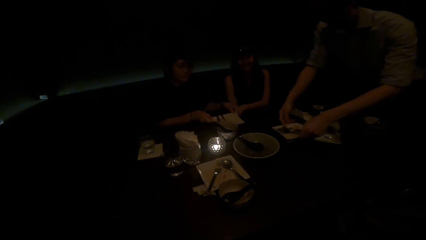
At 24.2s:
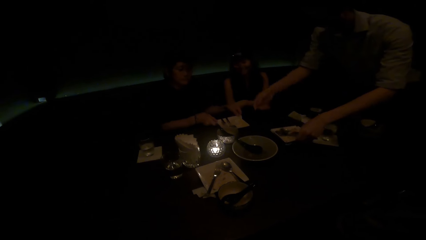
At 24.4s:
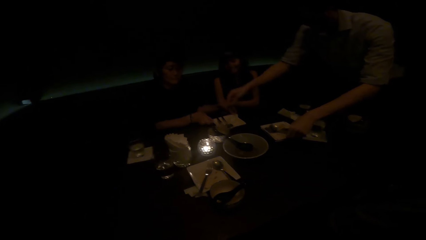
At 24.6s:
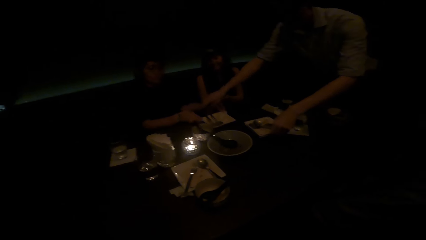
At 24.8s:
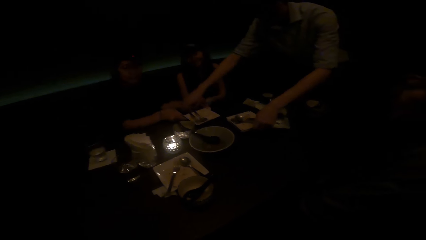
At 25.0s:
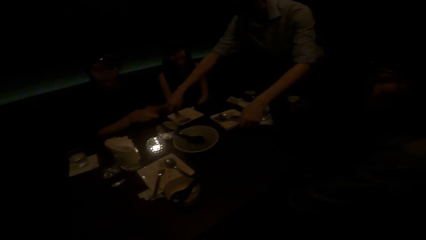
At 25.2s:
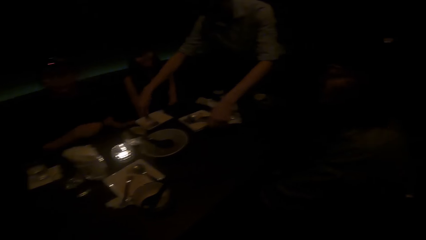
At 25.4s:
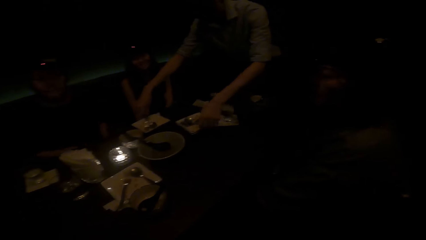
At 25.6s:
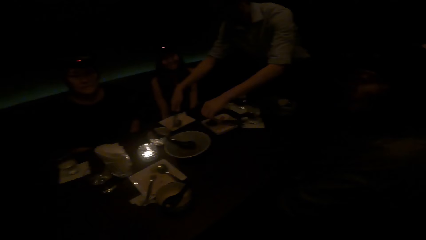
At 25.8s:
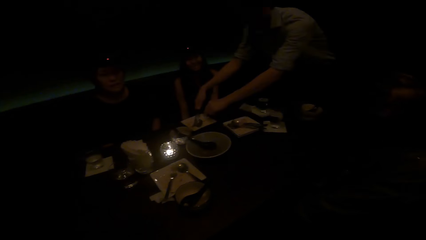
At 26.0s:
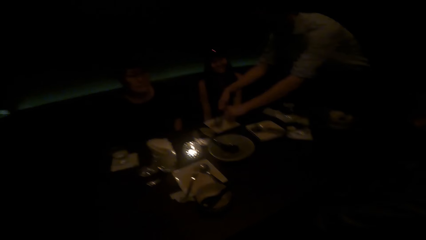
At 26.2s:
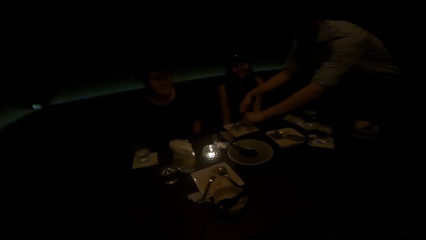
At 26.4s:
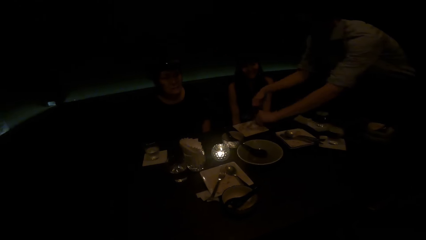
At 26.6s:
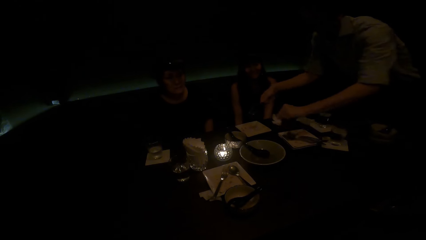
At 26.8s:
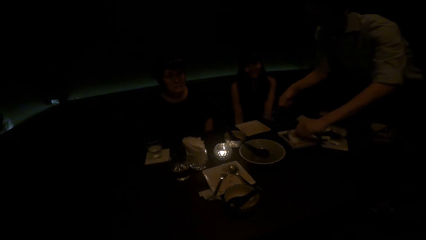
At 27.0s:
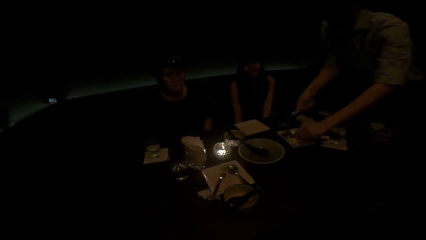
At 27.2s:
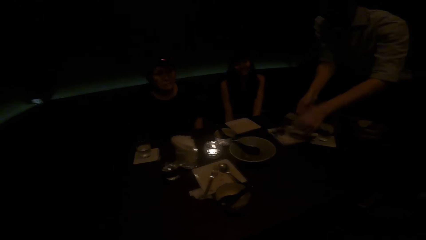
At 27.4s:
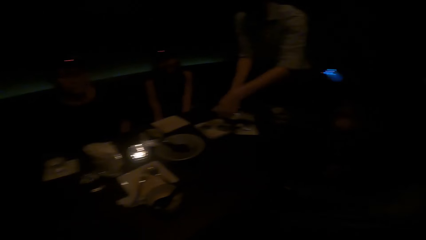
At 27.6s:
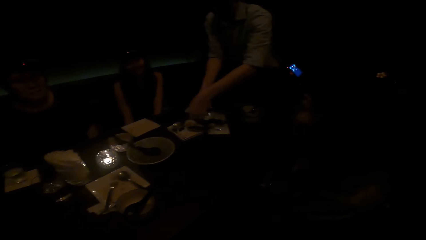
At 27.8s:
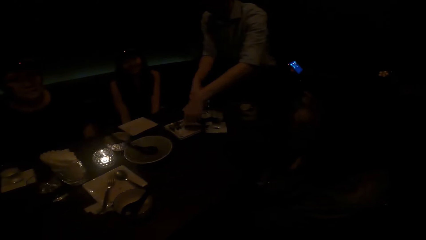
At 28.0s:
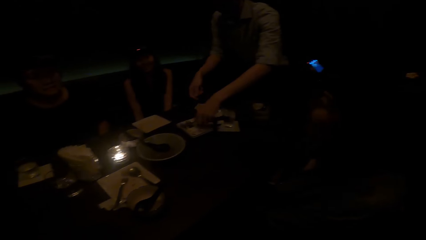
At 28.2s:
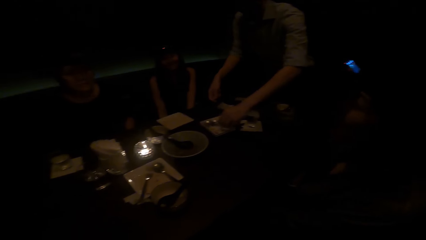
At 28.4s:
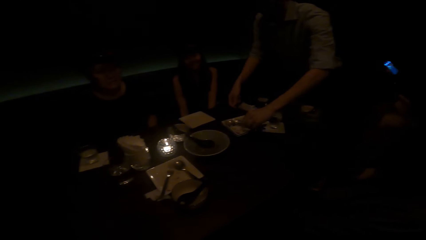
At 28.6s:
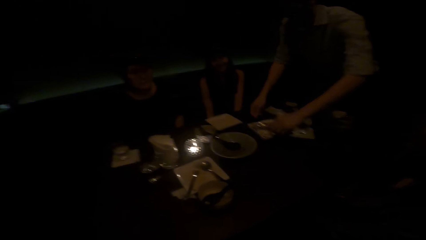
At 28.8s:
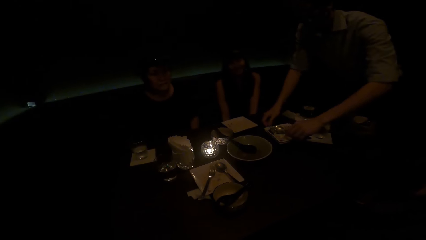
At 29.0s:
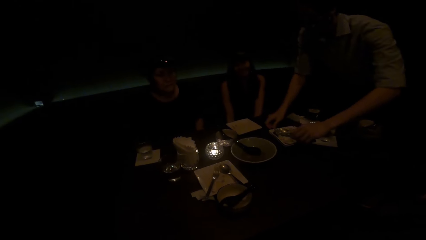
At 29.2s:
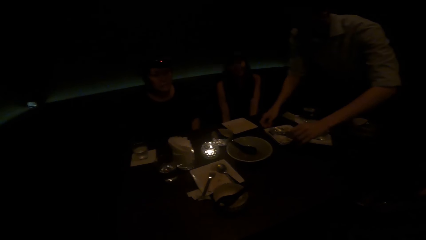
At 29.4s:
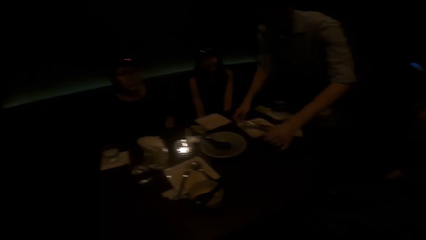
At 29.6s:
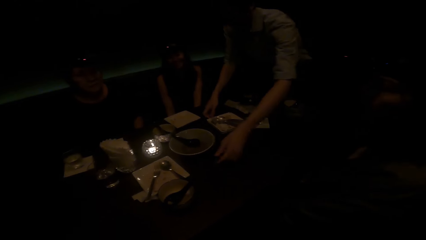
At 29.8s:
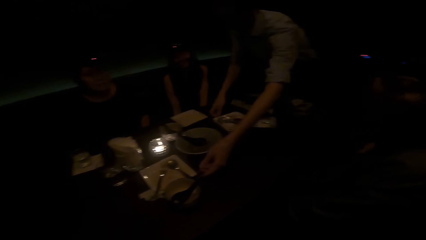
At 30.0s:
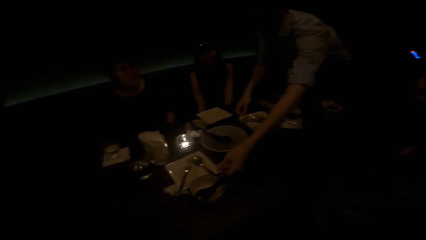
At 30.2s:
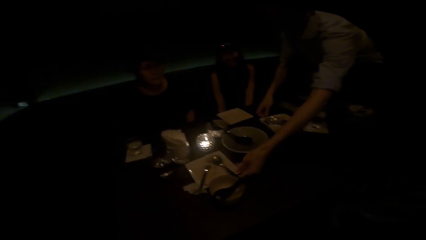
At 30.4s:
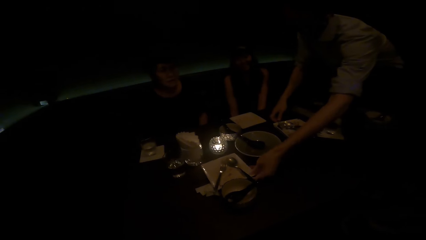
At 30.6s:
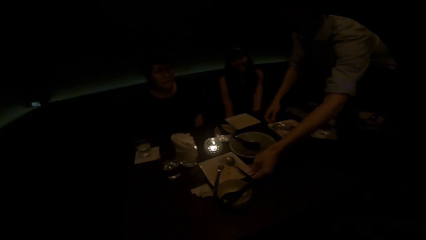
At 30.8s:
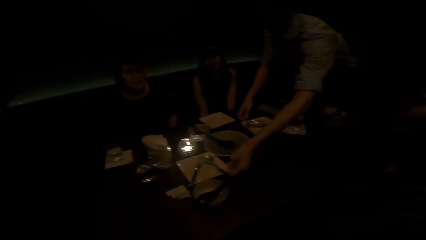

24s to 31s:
The woman puts the plate on top of another plate. She drops the plate on the table with both hands. She picks the plate from the table.

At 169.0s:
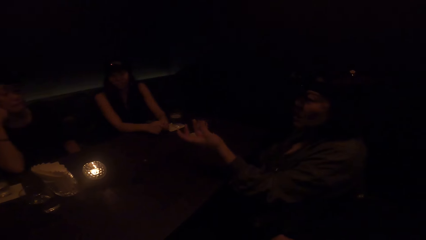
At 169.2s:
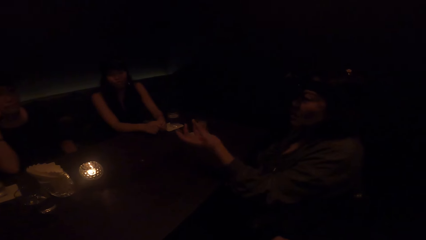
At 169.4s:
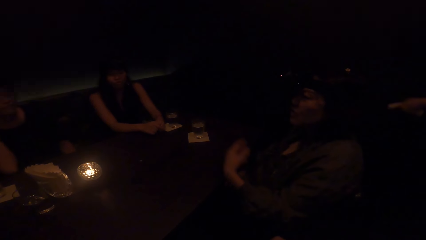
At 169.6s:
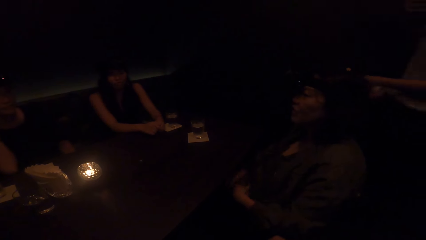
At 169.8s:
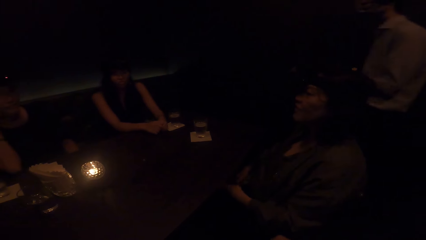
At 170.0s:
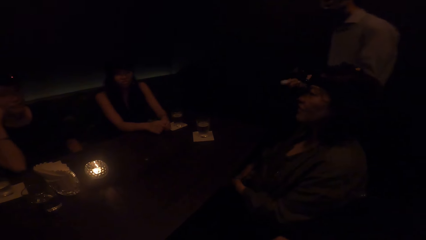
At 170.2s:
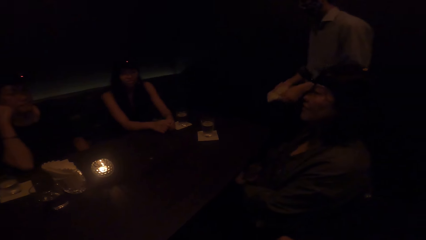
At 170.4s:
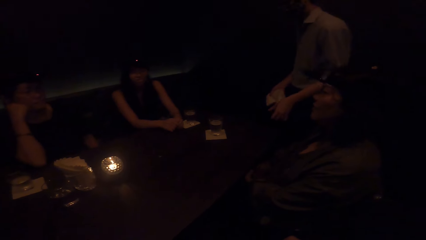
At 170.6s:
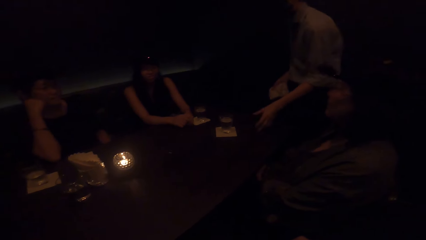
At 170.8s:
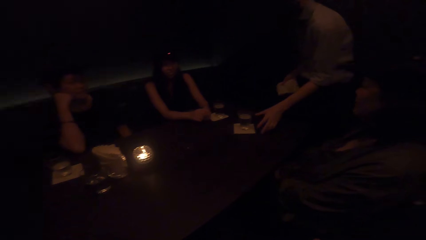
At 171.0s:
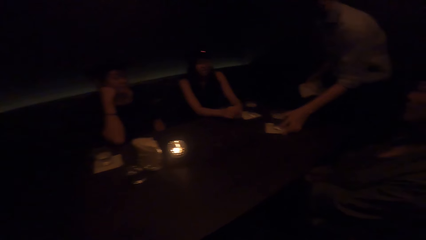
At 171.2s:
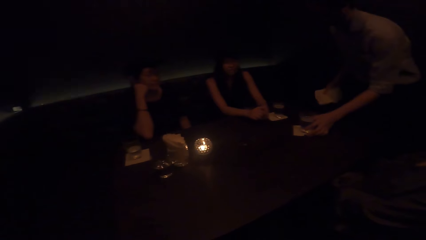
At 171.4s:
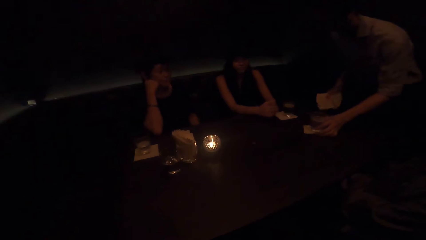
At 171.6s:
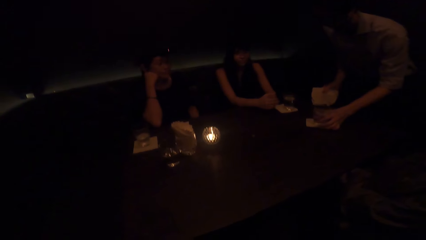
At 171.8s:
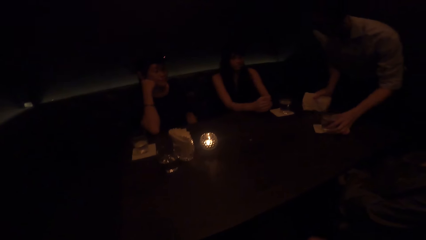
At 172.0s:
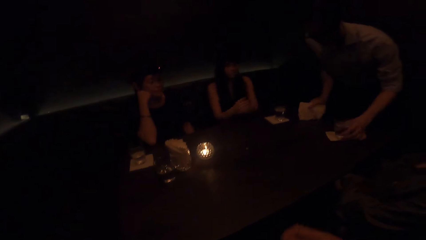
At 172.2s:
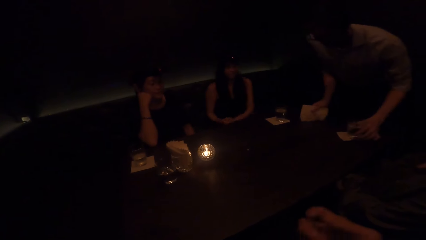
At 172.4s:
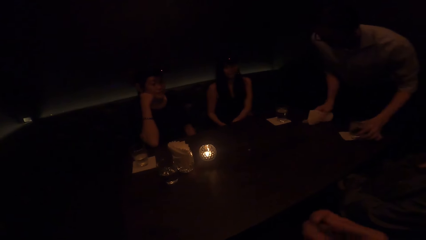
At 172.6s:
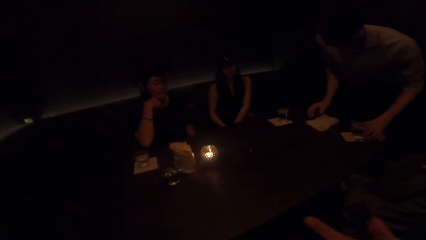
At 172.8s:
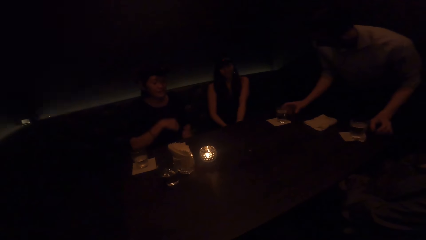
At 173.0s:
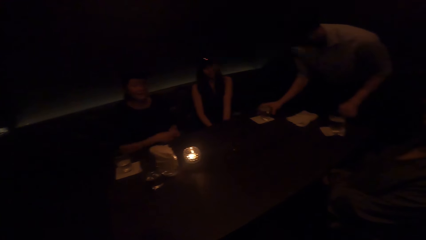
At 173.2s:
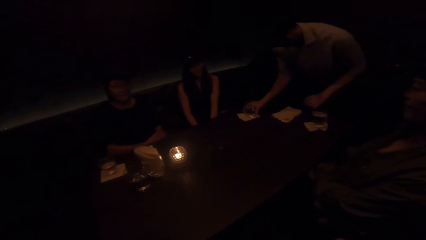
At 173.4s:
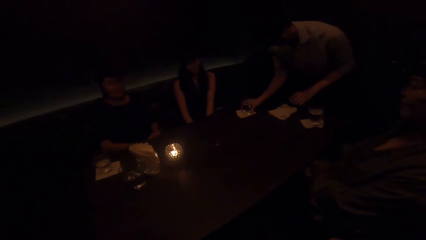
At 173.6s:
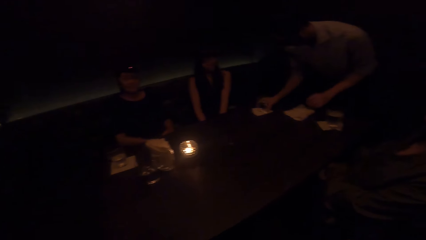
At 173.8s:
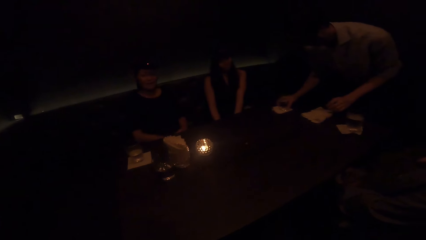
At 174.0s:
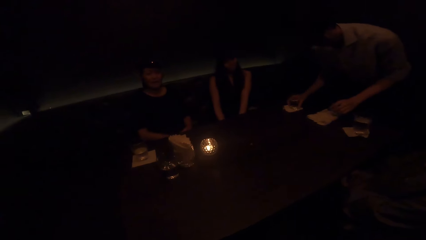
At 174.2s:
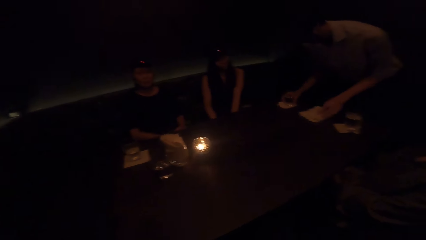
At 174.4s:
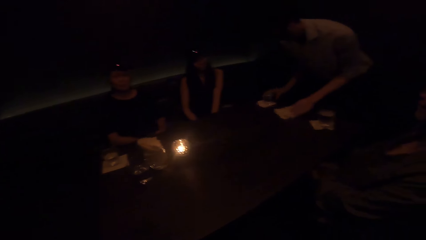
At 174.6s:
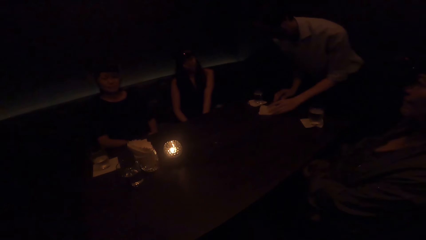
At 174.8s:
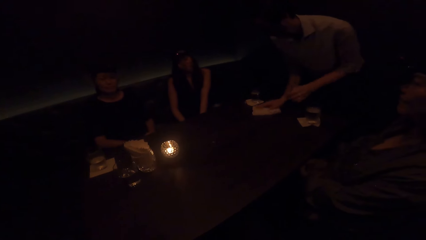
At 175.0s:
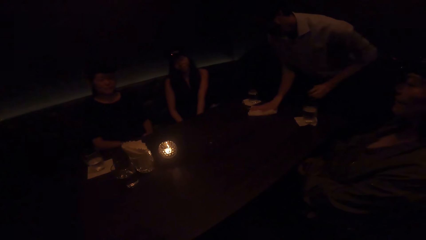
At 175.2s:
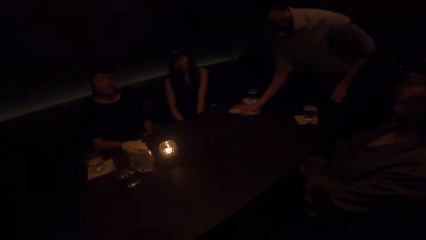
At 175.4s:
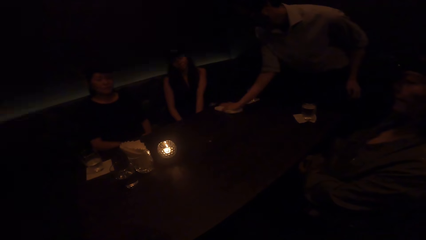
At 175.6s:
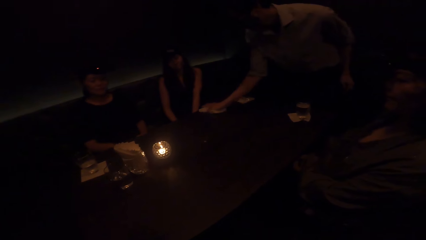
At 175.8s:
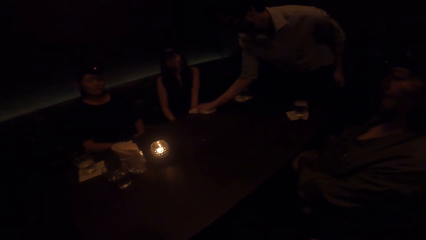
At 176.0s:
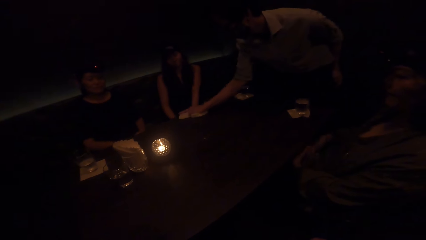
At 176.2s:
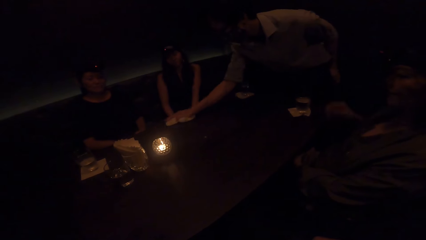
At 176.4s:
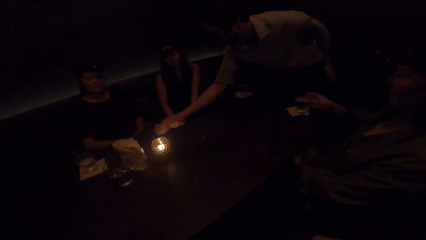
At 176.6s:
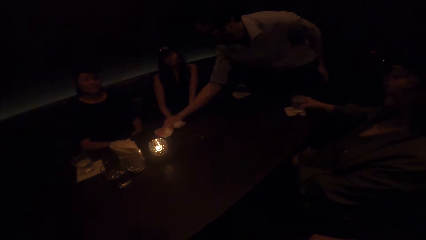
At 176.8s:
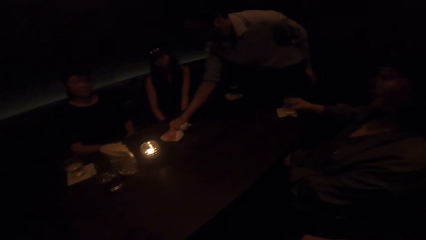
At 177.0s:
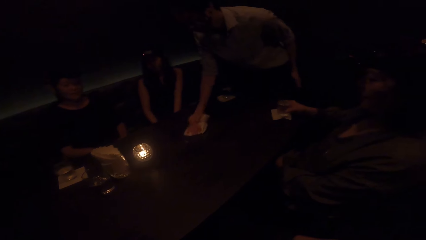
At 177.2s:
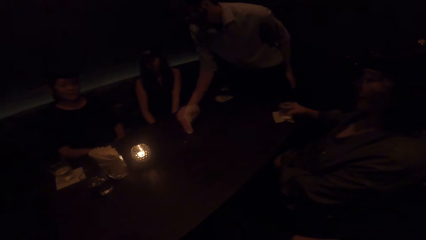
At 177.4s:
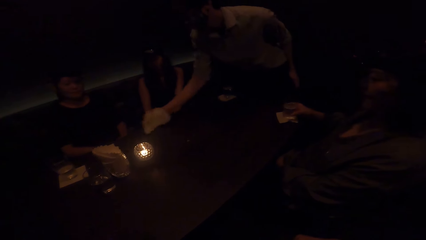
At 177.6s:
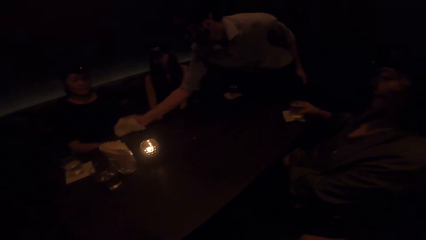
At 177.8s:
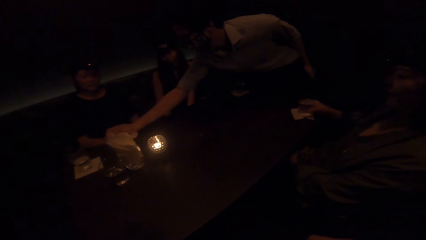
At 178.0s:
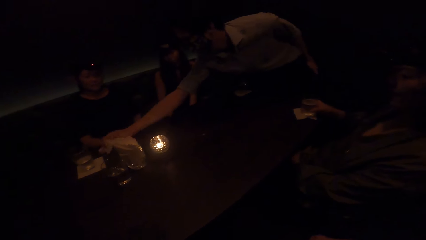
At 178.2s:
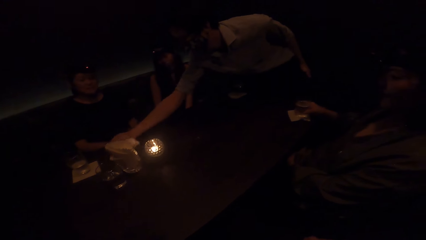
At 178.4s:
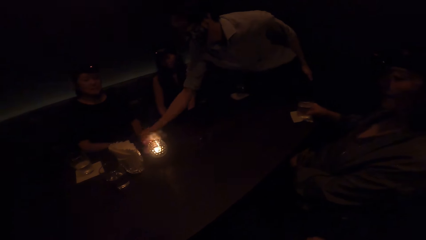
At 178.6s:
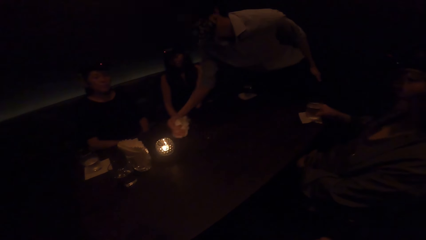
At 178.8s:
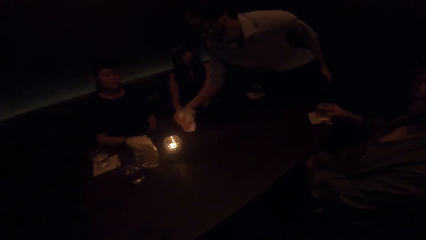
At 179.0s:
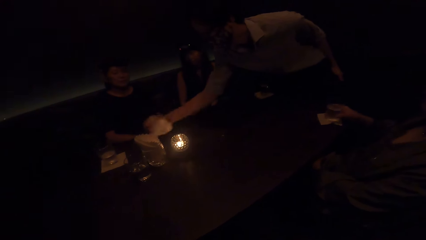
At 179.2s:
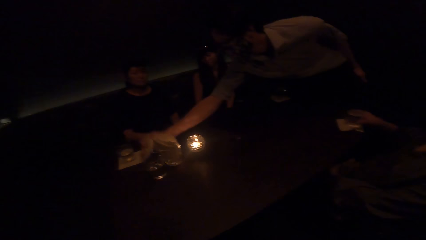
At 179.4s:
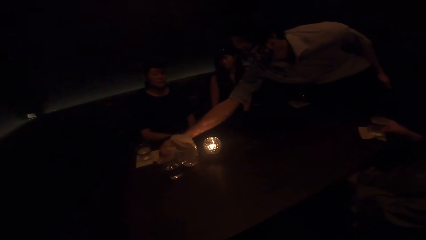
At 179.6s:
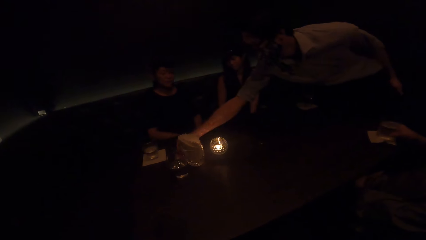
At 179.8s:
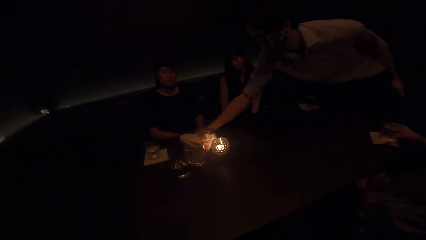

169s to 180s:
A man adjusts a cup on the table with his left hand. He adjusts the cup on the table with his right hand. The camera wearer cleans the table with a piece of cloth with his right hand.
